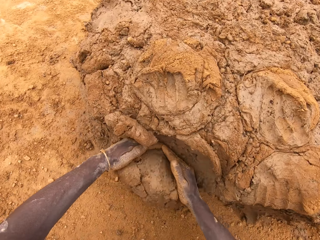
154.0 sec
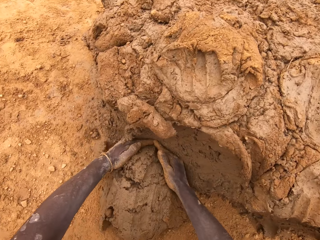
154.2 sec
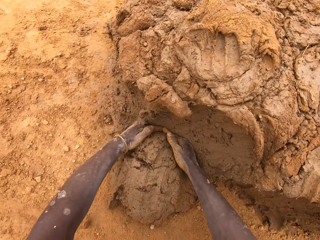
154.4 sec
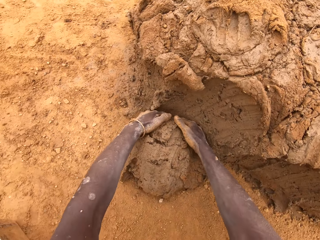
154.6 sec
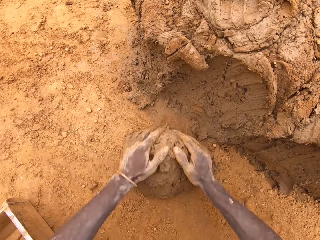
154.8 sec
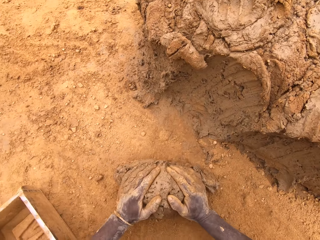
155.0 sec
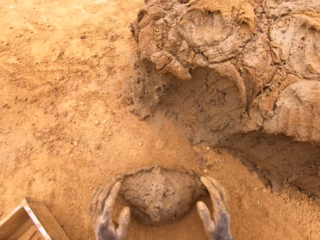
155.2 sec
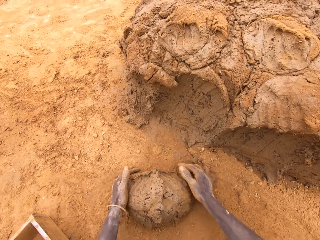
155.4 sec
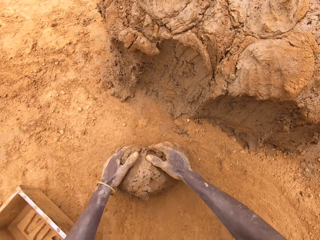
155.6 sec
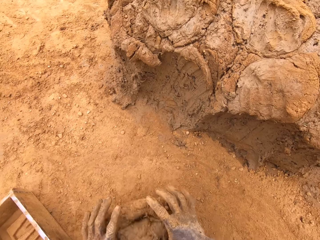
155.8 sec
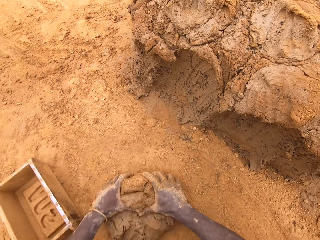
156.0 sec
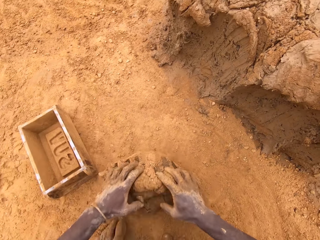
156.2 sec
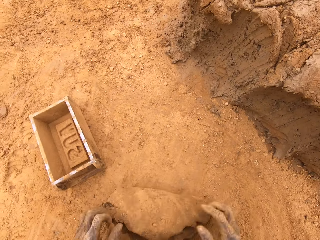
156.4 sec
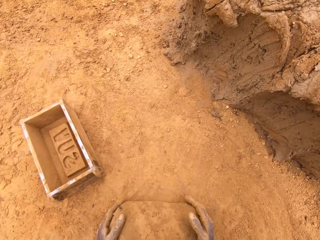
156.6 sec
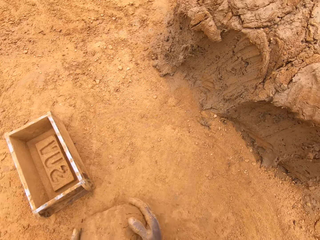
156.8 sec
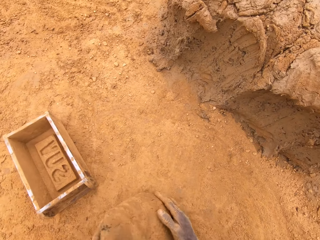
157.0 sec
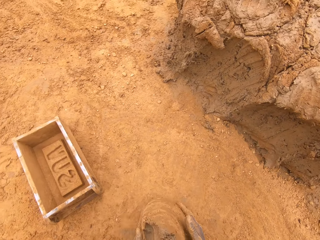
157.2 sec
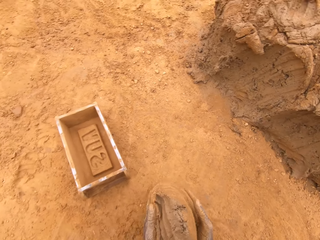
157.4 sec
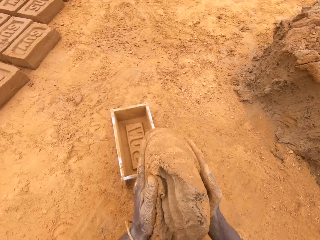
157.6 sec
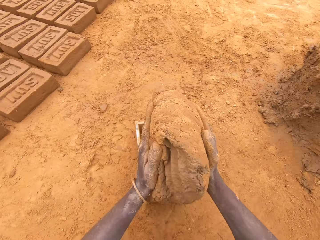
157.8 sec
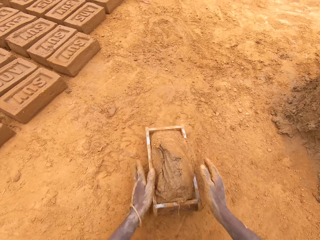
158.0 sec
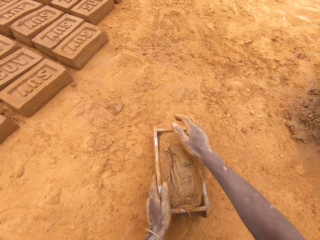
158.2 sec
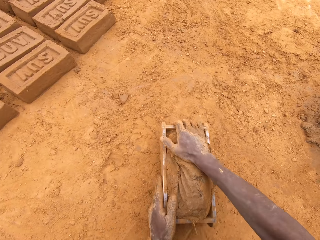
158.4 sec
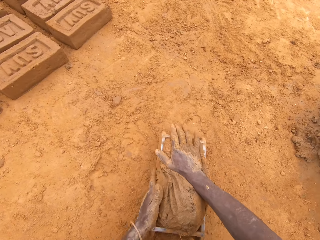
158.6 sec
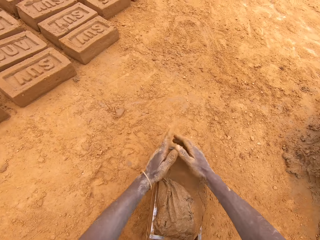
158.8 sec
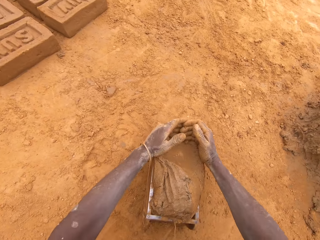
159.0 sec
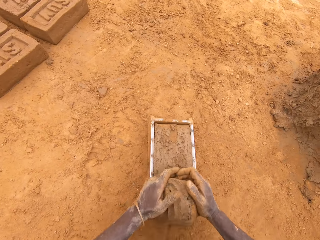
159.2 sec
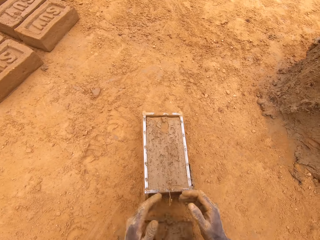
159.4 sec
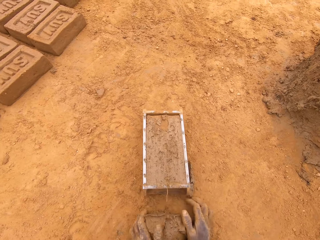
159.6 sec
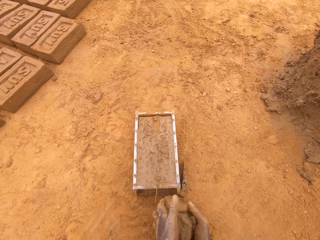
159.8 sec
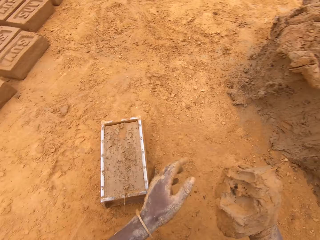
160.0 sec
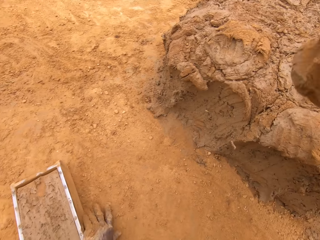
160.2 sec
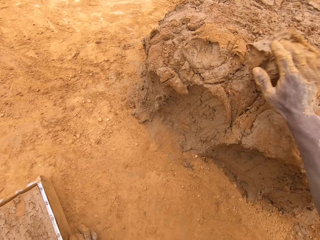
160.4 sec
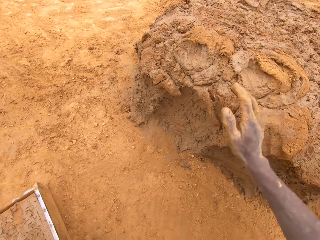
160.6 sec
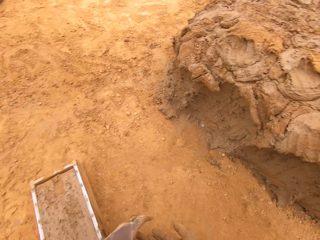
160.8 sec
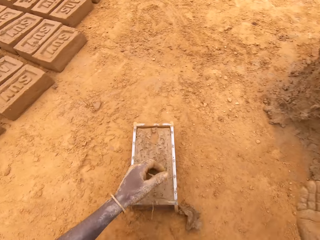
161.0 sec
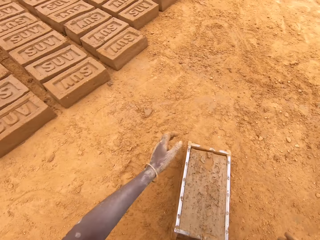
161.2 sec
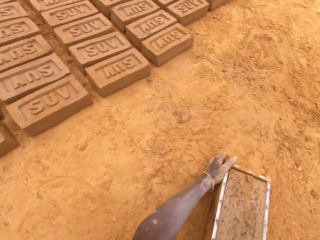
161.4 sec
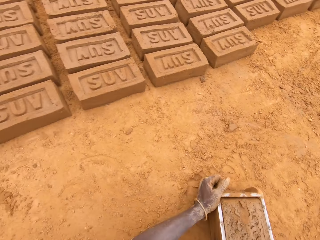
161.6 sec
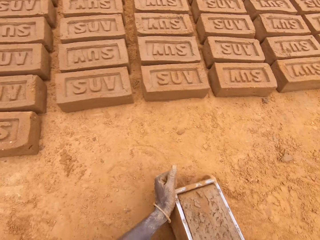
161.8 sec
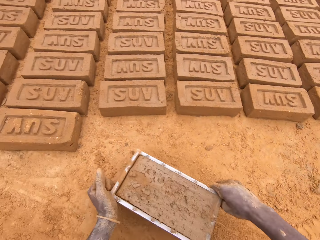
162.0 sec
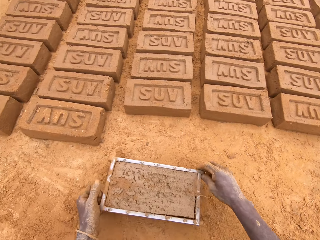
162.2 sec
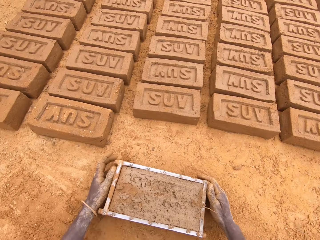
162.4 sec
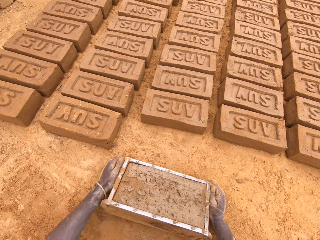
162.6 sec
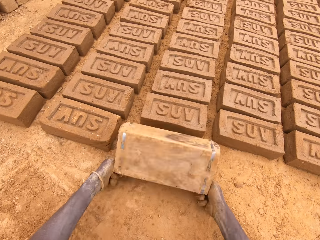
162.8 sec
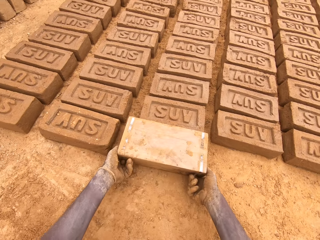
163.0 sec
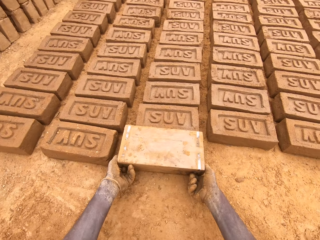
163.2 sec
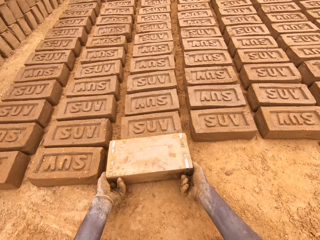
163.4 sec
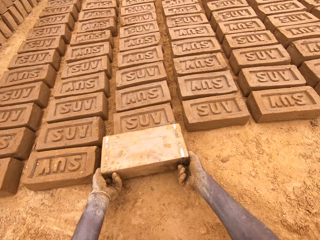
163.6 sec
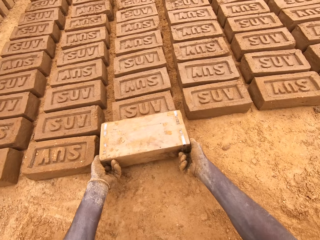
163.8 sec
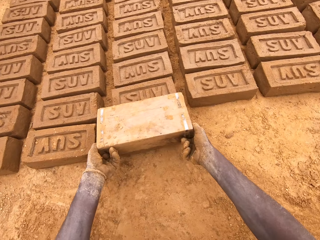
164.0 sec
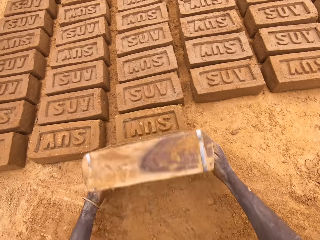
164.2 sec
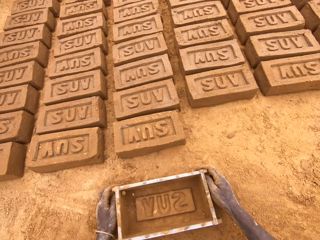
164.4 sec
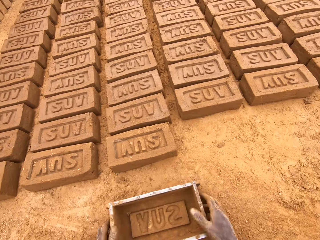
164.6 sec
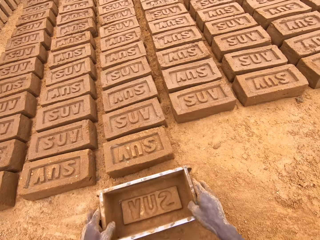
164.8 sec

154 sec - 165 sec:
The camera wearer cuts mud from the heap of mud. They mould the mud. They put mud in the brick mould. They make bricks out of the heap of mud with the brick maker. They cut mud from the brick mould. They throw mud on the heap of mud. They put a brick on the ground from the brick mould.

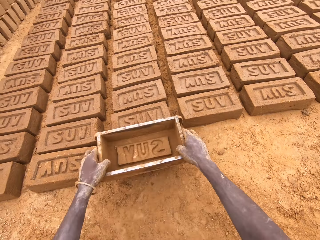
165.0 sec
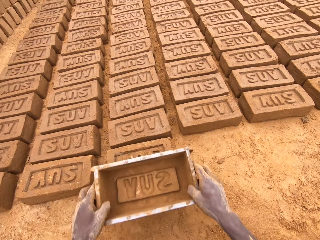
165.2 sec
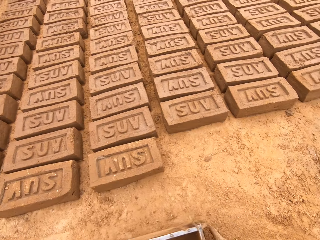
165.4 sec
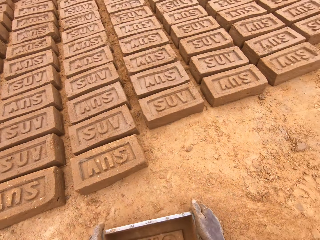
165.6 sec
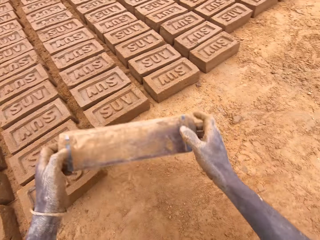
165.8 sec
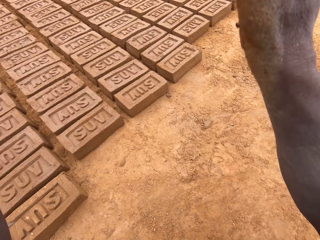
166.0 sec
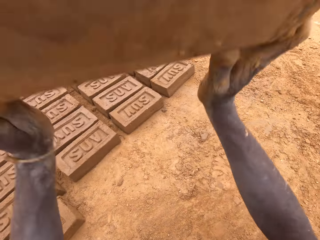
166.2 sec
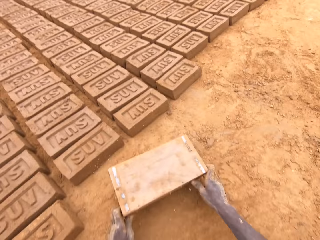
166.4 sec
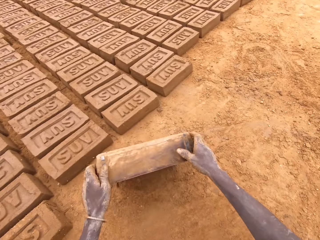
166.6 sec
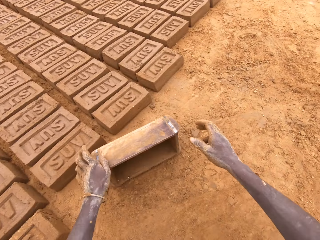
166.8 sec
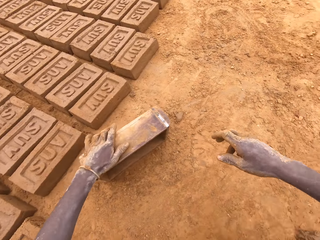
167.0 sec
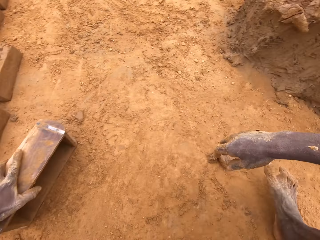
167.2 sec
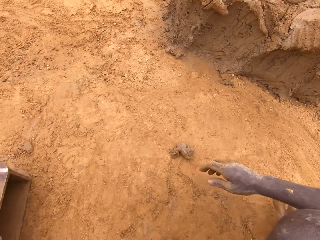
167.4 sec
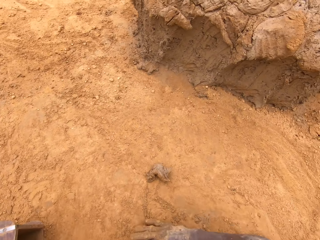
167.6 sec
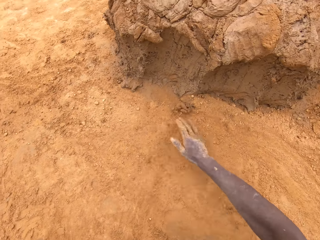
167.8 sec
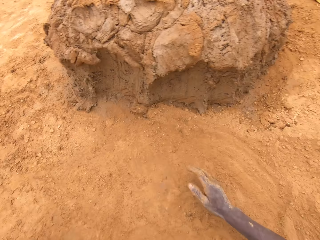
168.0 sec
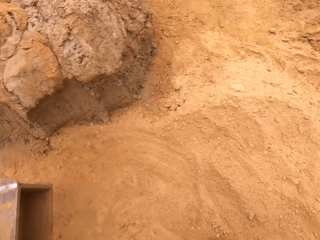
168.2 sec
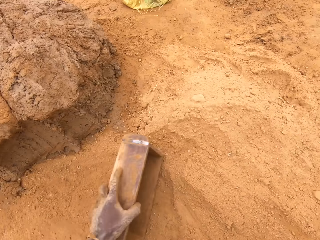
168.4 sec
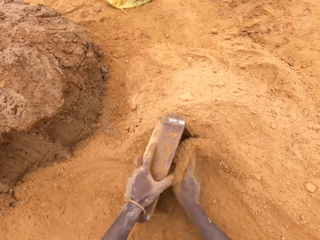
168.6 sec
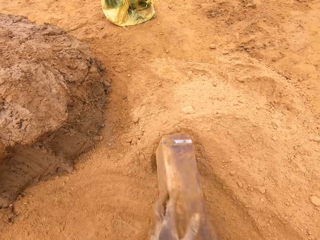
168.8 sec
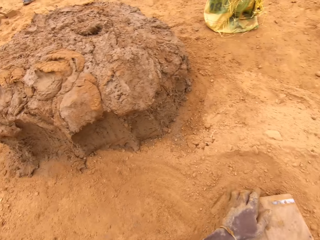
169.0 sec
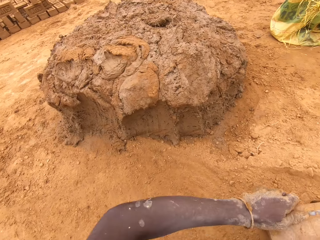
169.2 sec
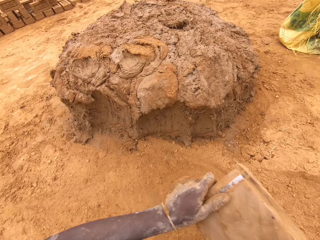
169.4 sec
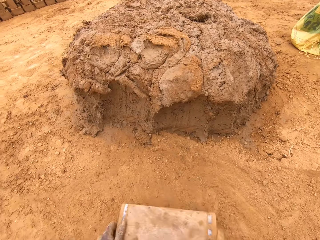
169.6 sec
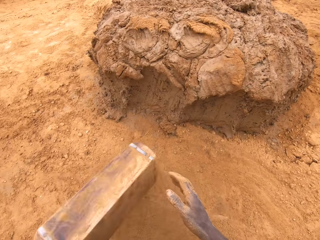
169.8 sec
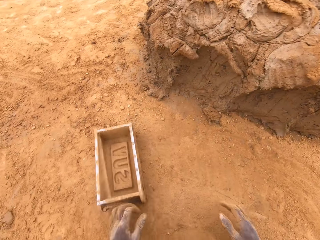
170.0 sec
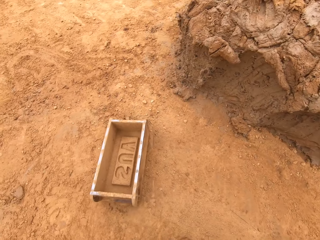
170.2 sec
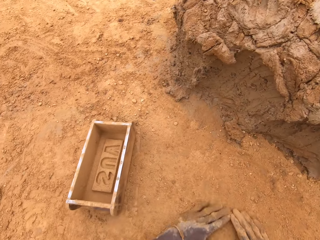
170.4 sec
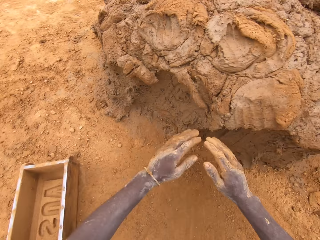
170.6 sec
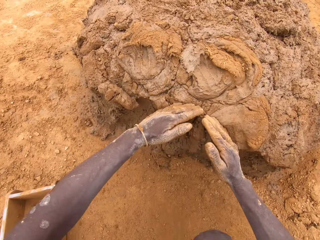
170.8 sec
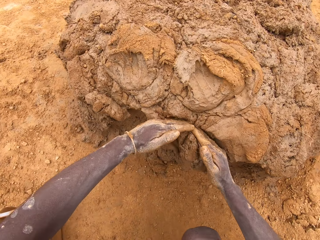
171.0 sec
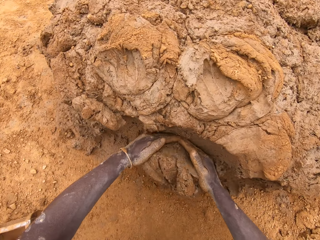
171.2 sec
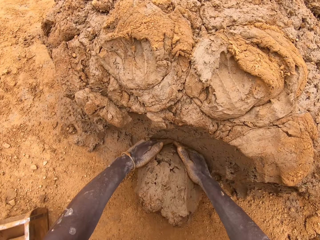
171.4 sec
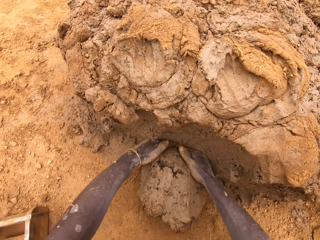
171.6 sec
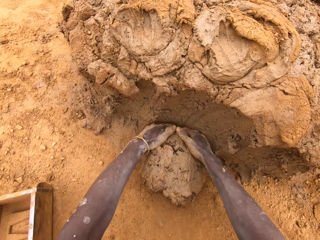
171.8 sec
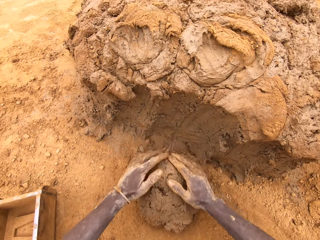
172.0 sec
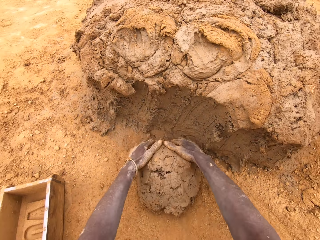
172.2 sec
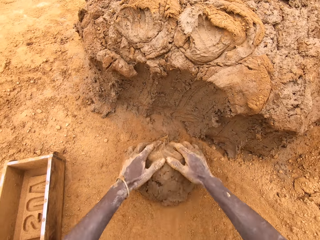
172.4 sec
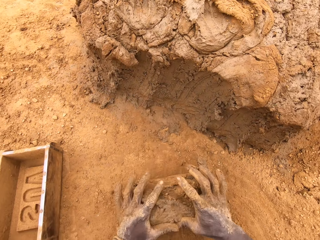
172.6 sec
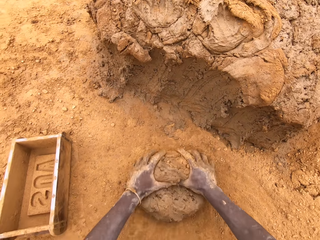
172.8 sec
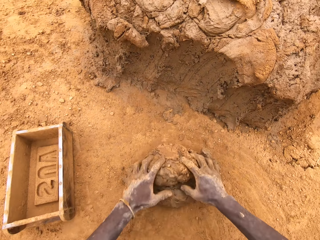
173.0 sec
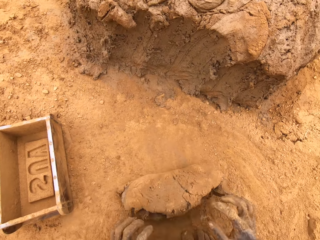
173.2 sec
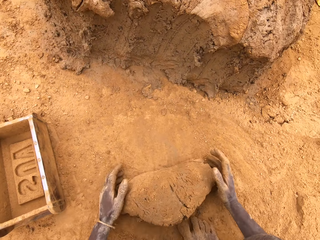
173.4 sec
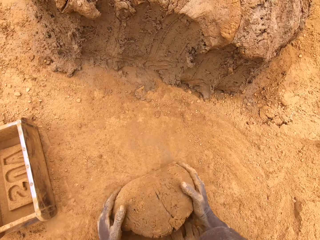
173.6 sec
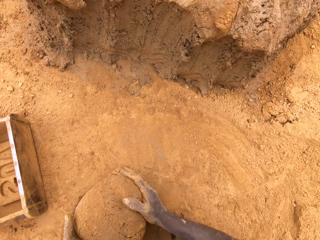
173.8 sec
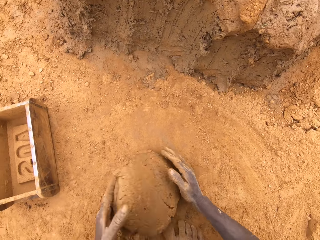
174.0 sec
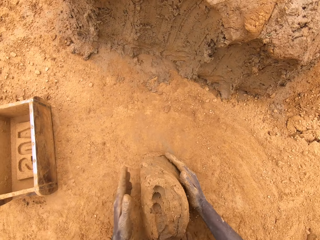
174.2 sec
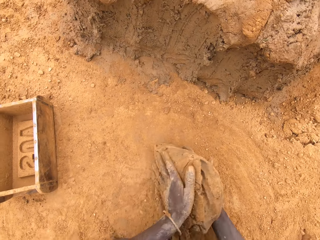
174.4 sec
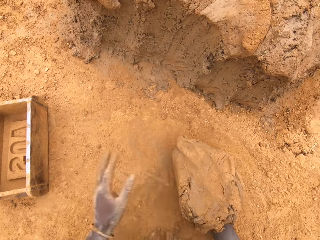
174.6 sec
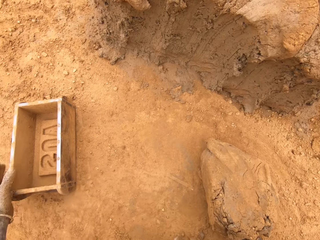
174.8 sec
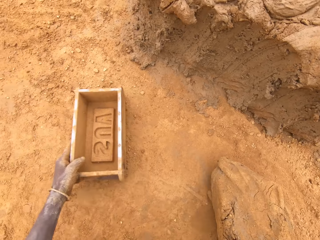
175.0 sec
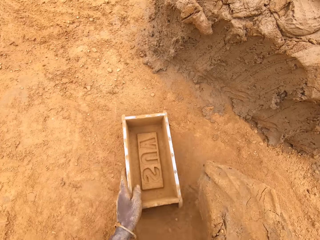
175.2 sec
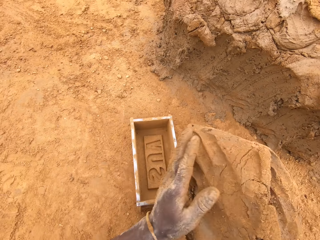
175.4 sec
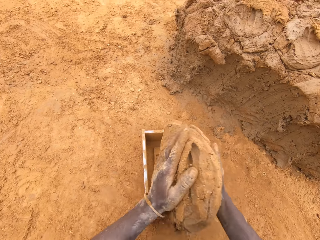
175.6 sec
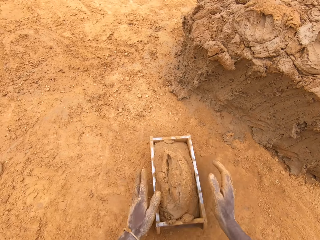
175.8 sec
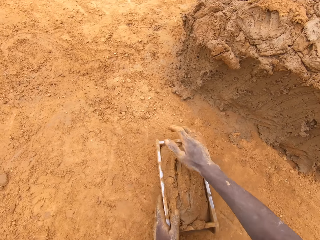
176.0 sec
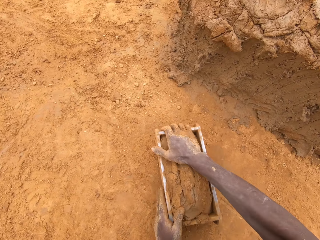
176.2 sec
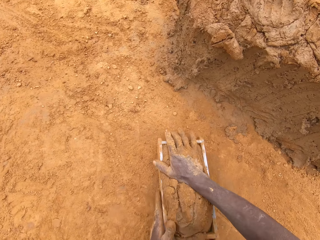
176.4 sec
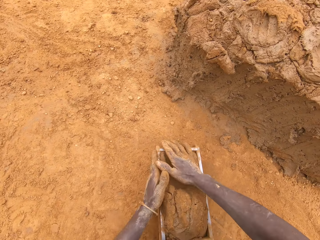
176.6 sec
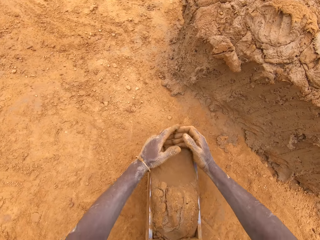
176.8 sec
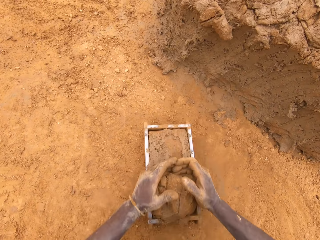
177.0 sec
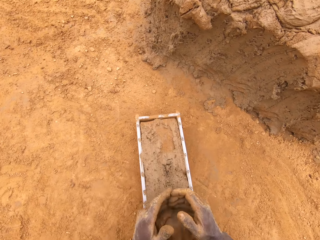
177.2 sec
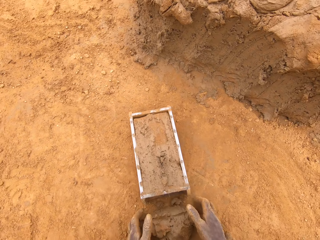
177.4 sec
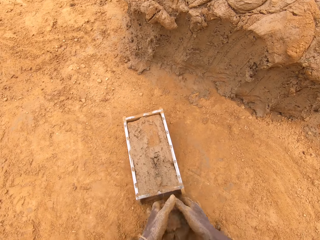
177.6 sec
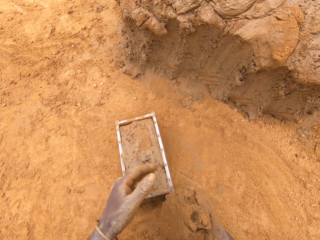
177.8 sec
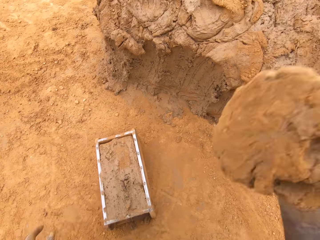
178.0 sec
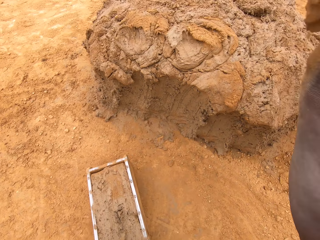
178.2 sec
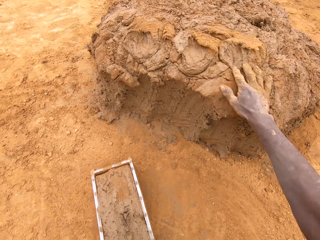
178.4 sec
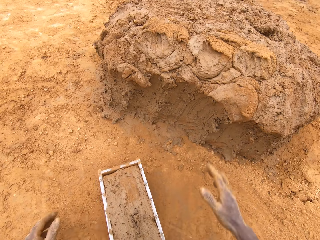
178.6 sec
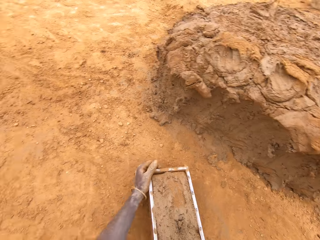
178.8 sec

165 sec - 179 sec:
The camera wearer puts the brick maker or brick mould on top of a brick. They hit the brick maker on the ground. They put sand in the brick mould. They hit the brick maker on the ground again. They pour sand from the brick mould. They cut mud from the heap of mud. They mould the mud. They put mud in the brick mould. They make bricks out of the heap of mud with the brick maker. They cut mud from the brick mould. They throw mud on the heap of mud.
